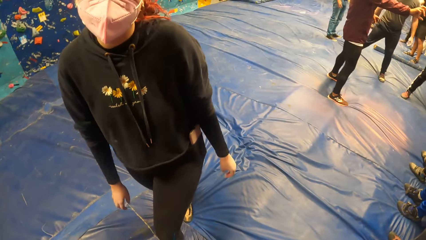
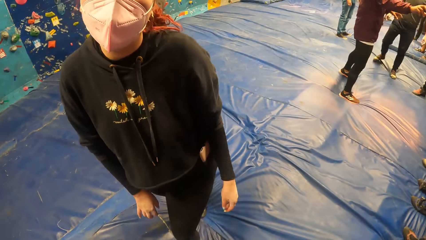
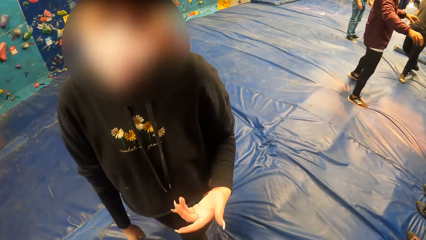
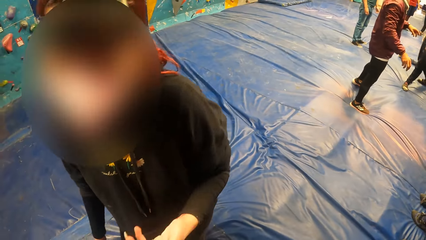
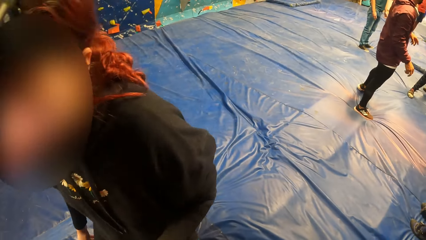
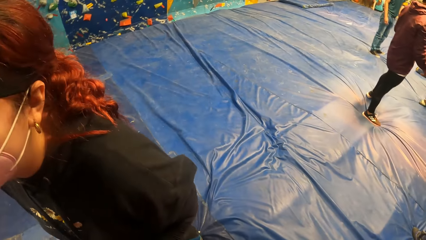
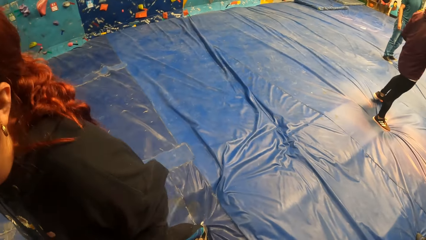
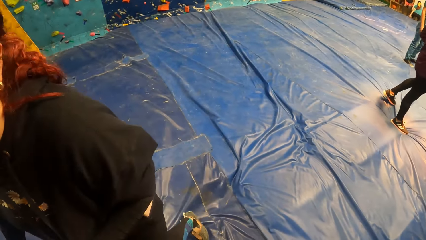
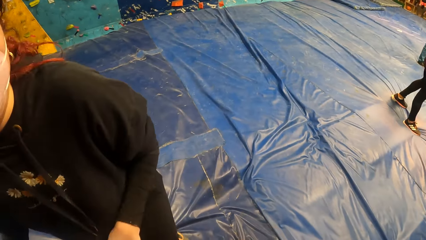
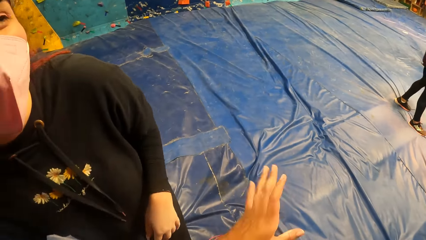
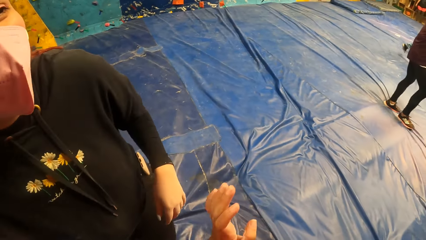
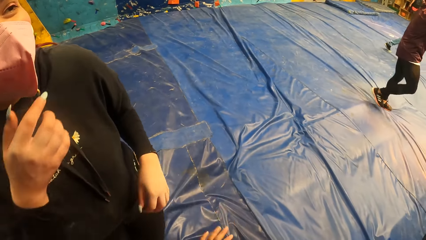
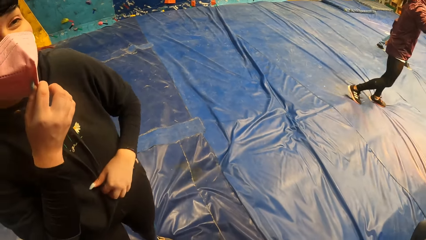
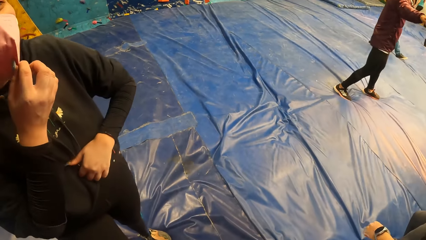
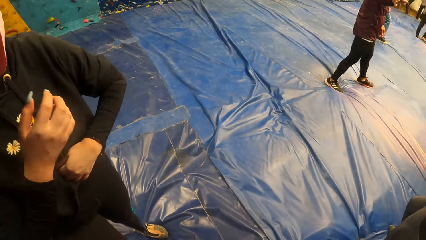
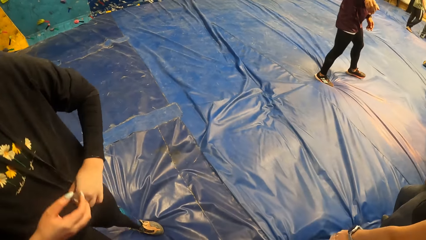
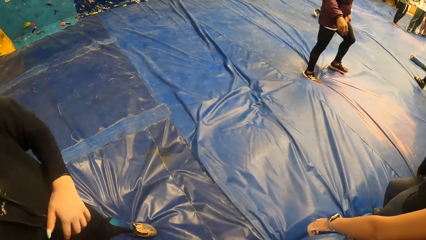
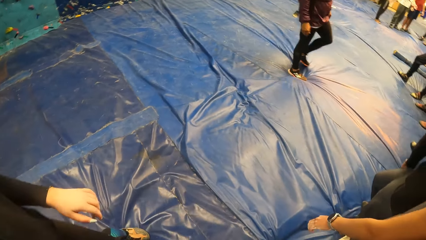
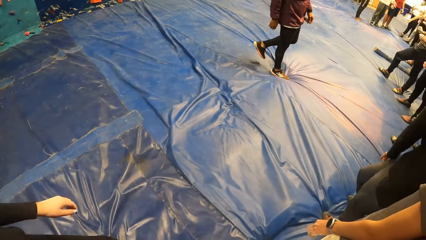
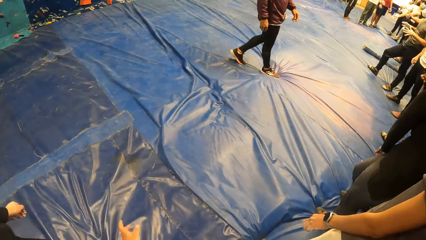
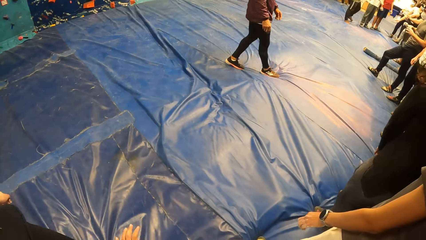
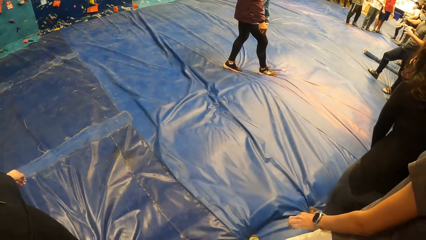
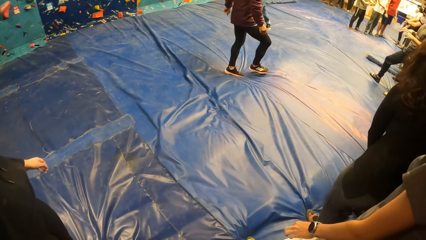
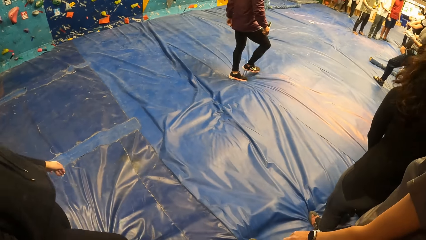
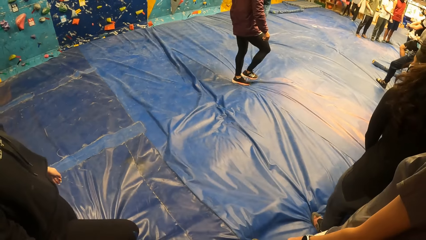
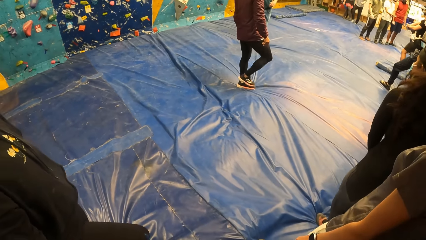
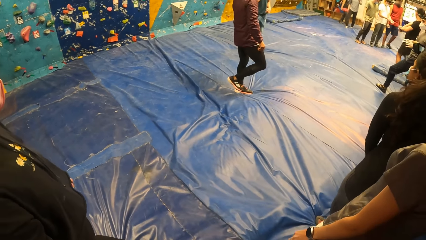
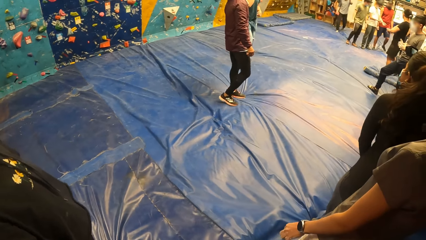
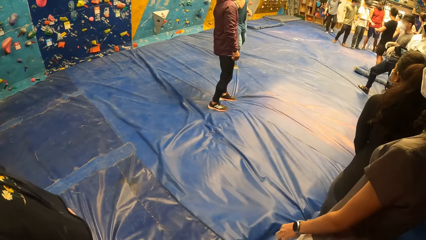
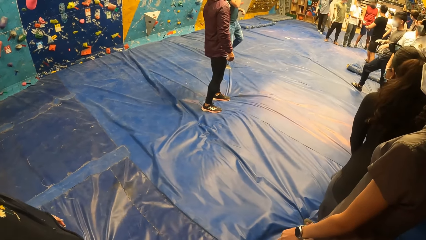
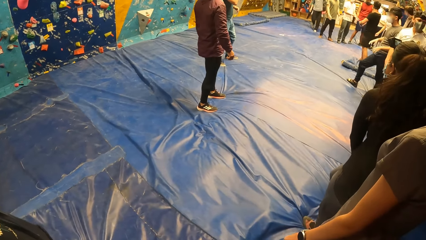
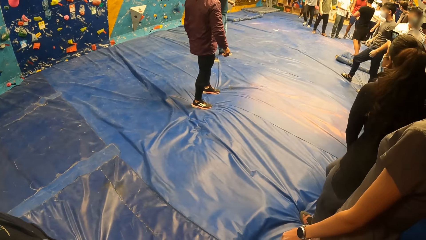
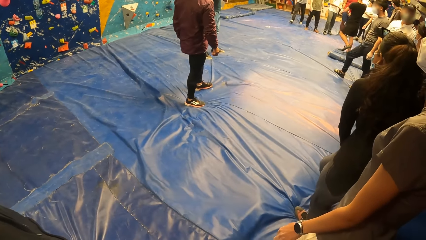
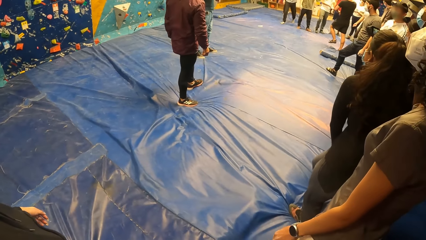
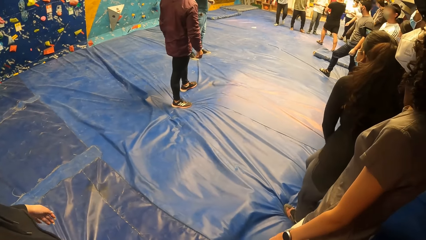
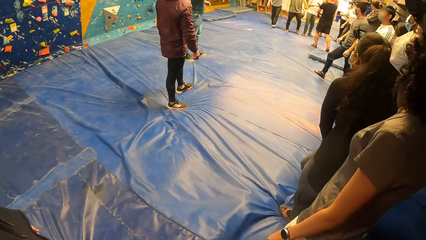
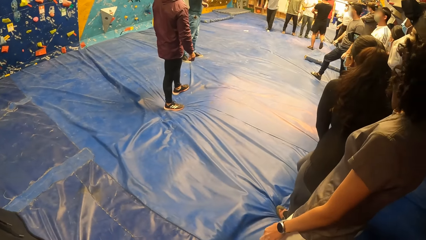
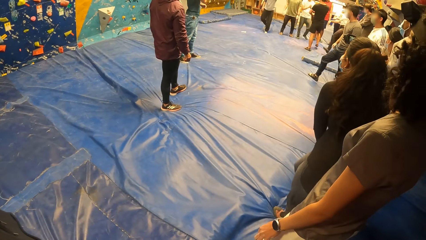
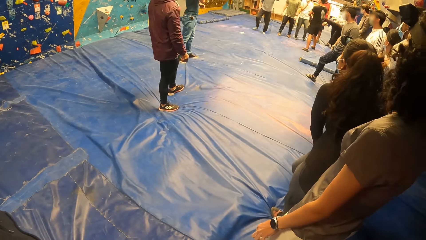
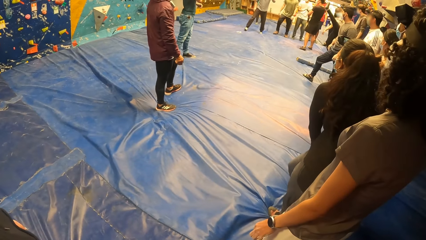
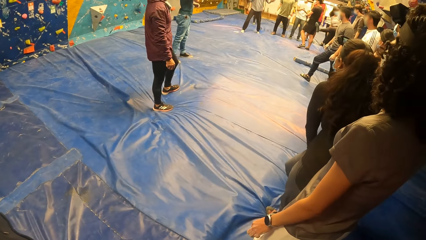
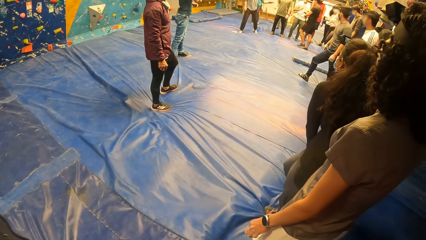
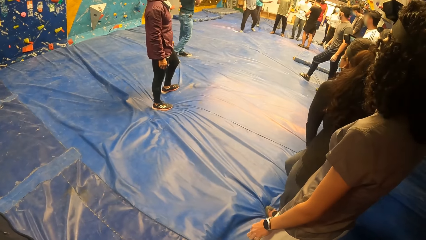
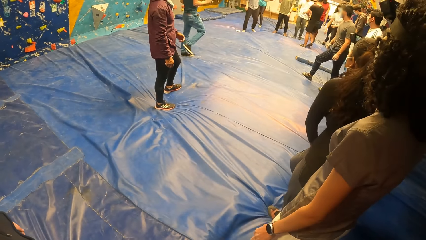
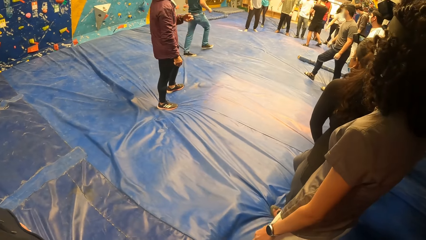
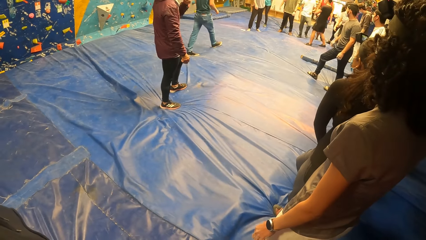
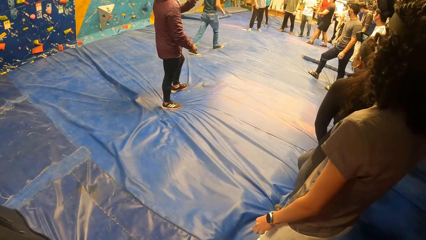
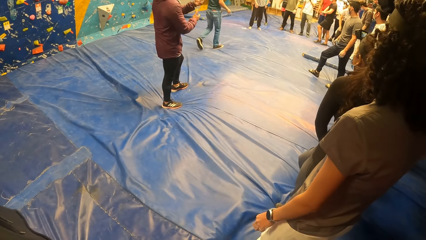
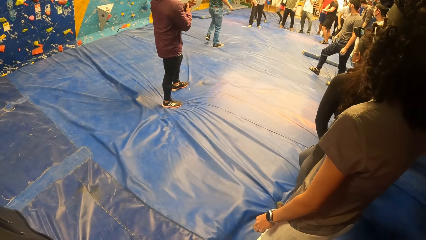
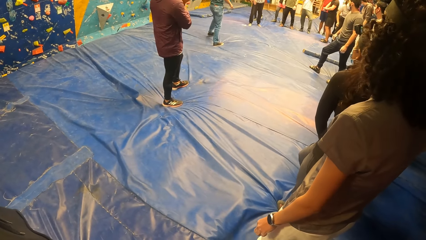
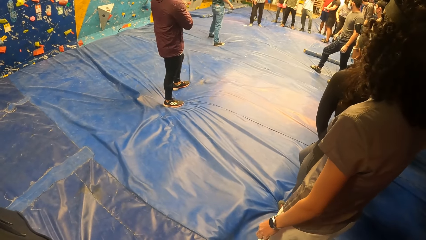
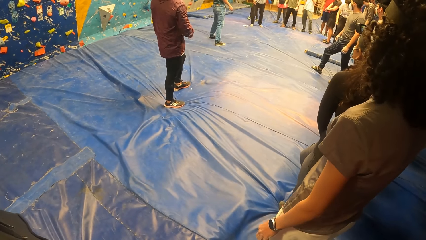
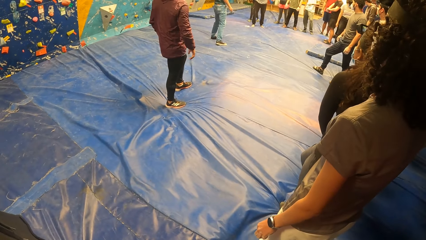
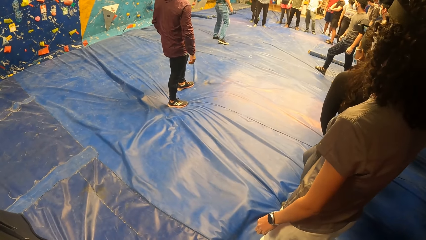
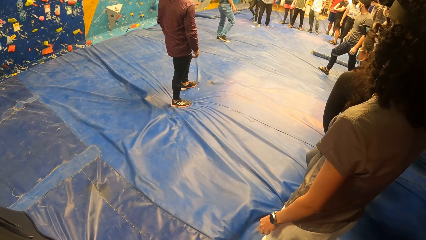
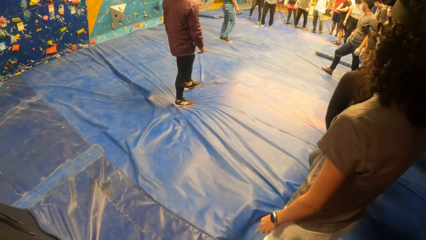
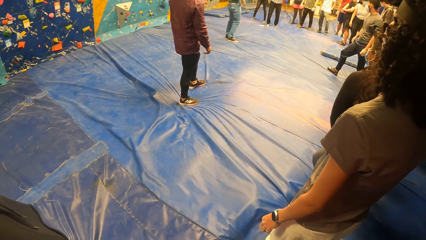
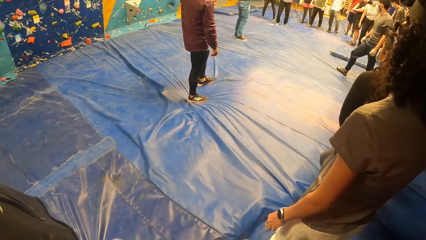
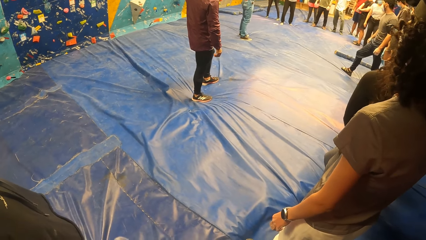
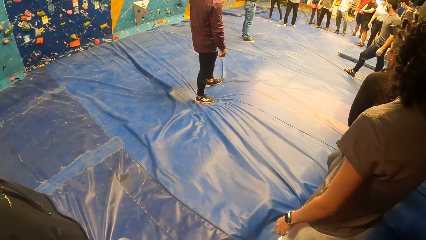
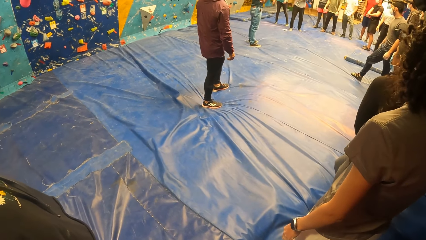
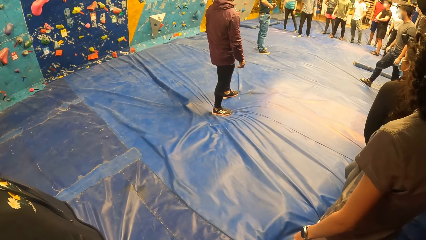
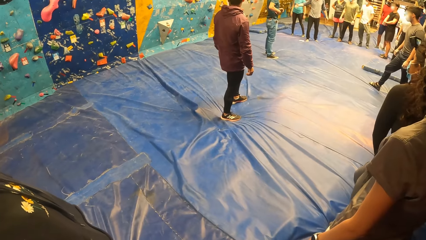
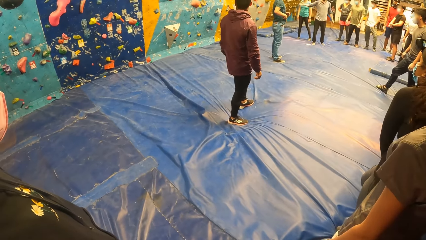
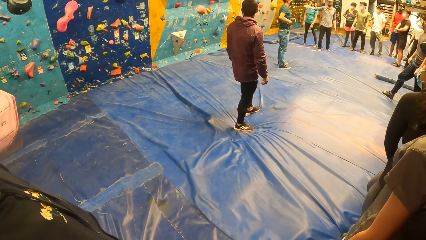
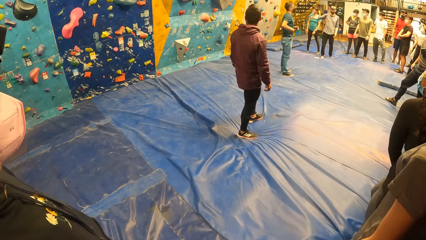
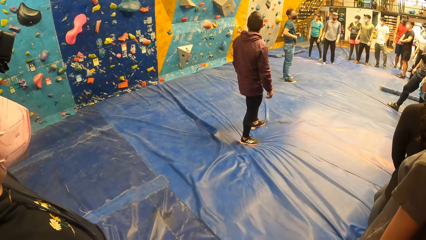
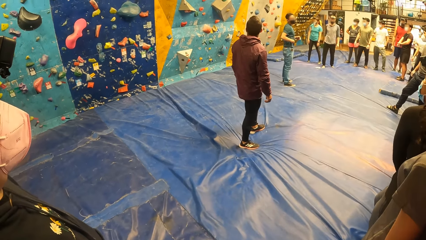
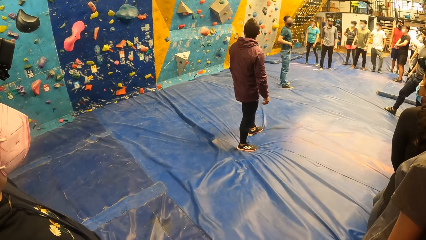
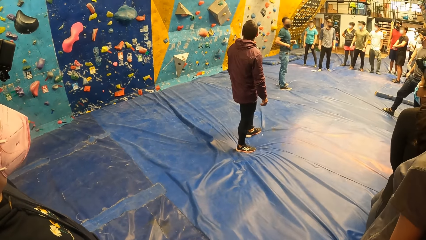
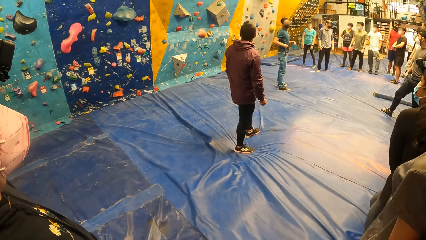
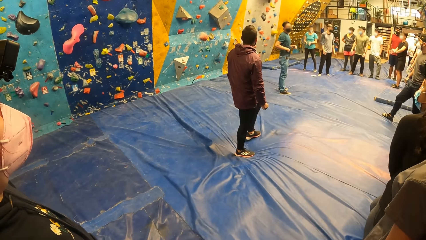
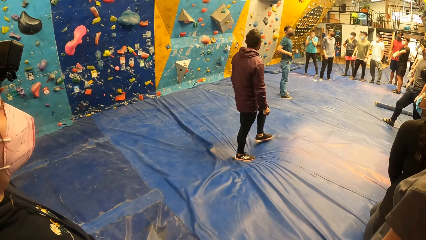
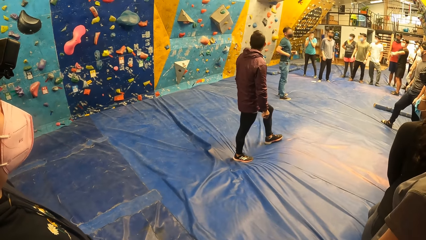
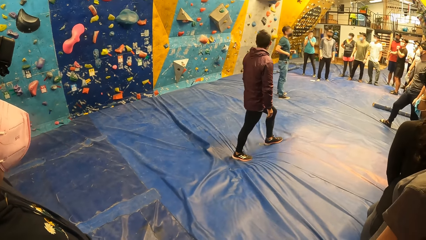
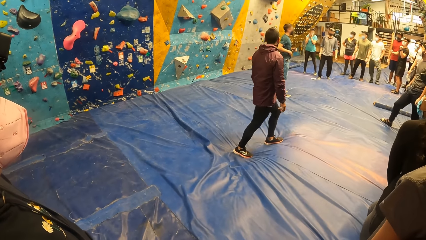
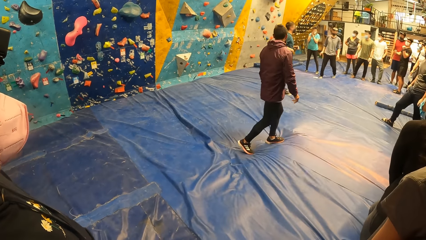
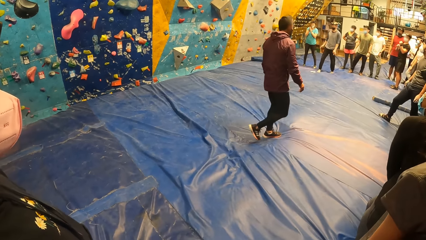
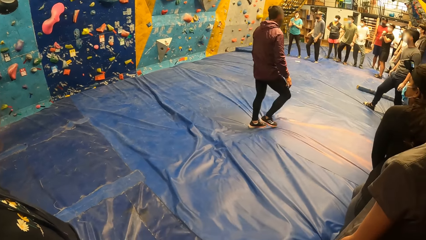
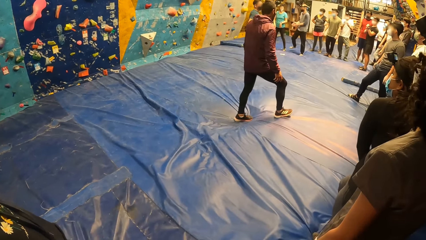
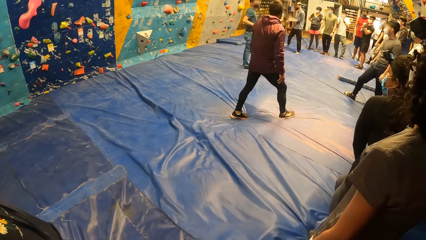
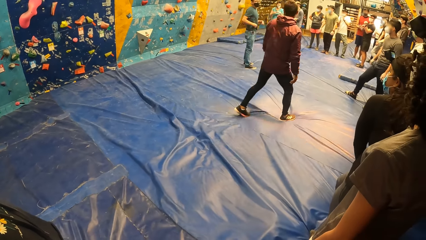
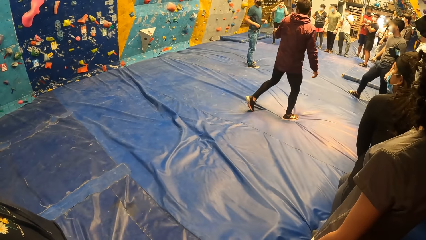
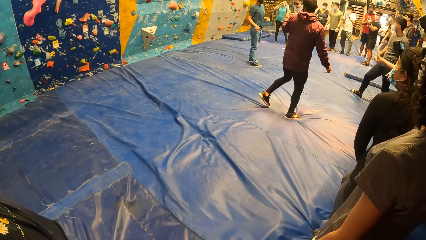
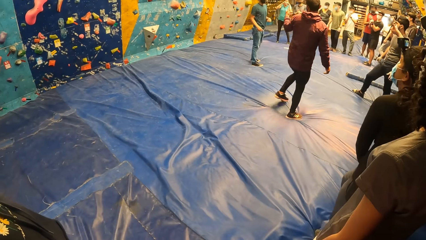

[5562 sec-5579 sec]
The camera wearer talks to a girl. They look around.
